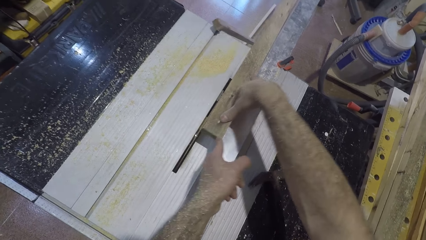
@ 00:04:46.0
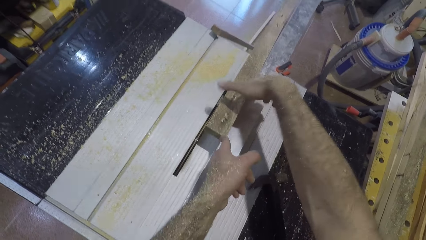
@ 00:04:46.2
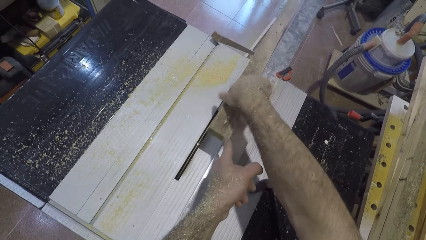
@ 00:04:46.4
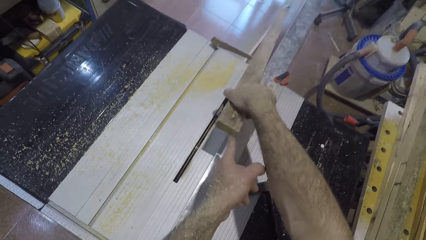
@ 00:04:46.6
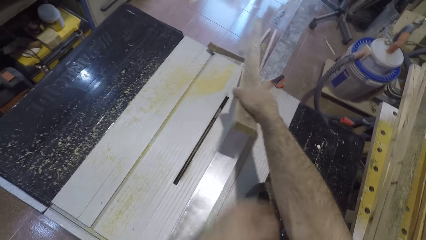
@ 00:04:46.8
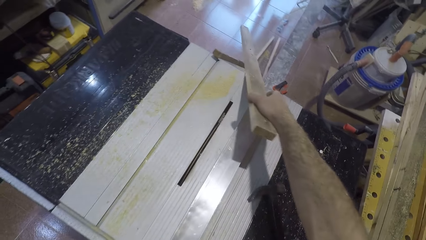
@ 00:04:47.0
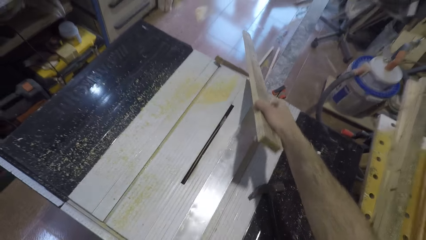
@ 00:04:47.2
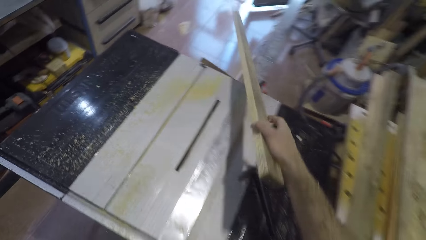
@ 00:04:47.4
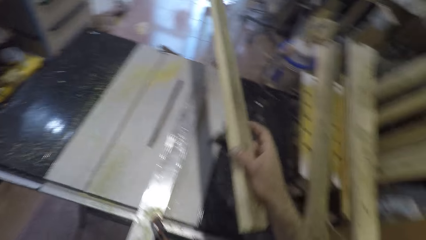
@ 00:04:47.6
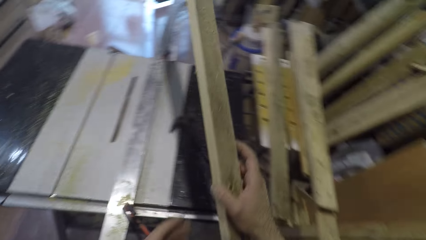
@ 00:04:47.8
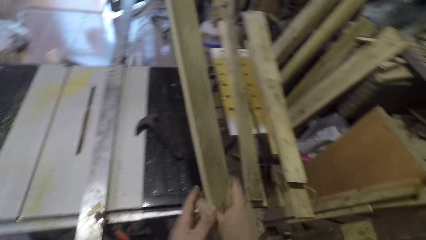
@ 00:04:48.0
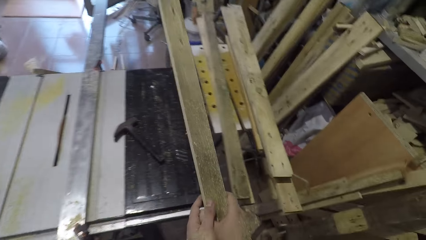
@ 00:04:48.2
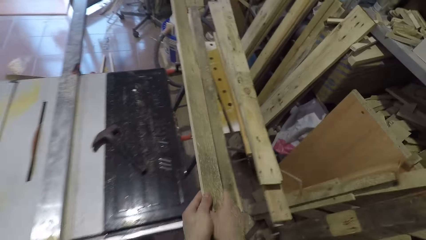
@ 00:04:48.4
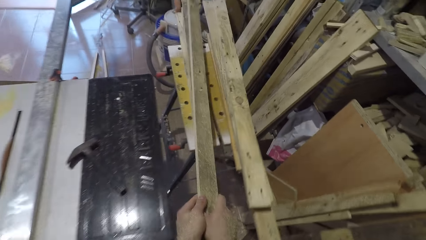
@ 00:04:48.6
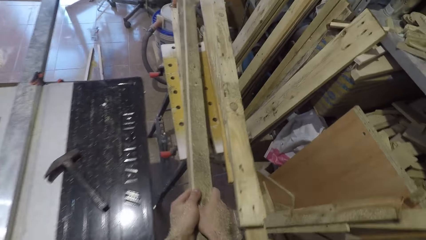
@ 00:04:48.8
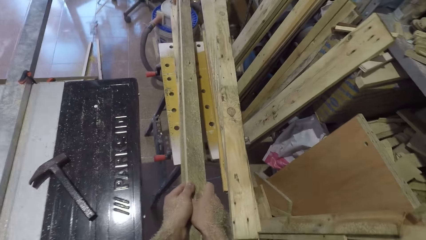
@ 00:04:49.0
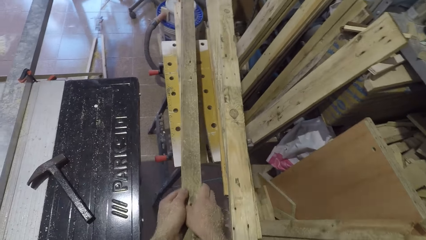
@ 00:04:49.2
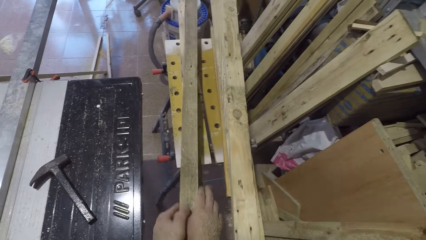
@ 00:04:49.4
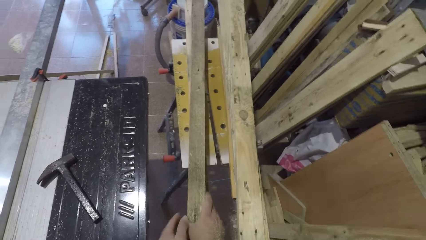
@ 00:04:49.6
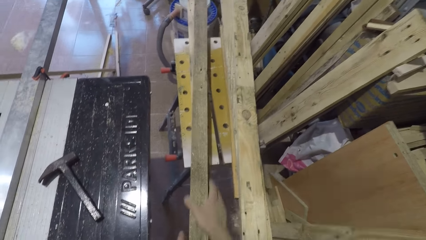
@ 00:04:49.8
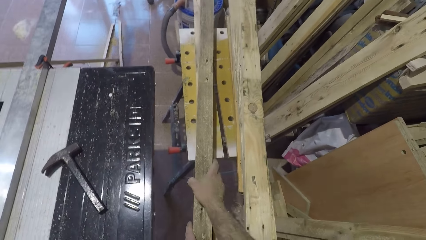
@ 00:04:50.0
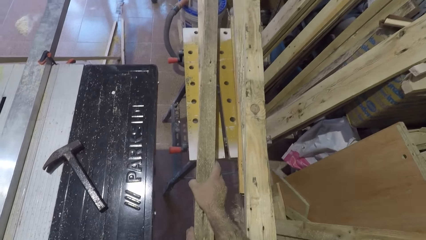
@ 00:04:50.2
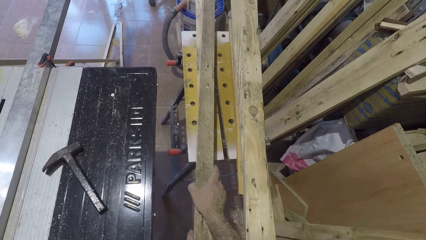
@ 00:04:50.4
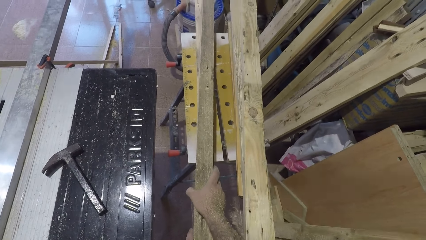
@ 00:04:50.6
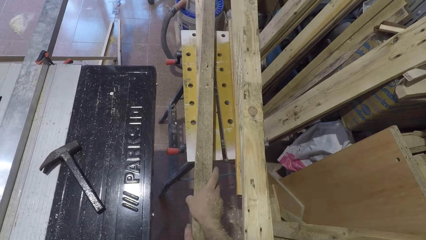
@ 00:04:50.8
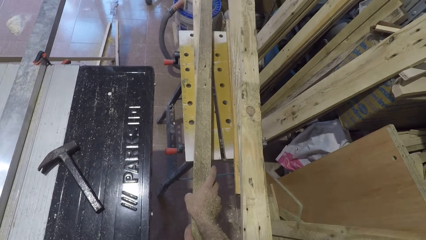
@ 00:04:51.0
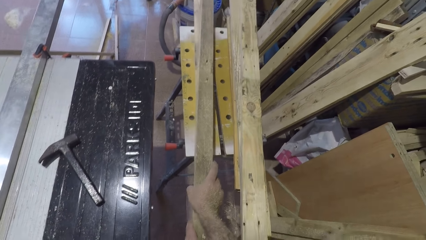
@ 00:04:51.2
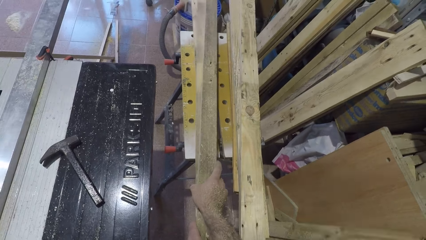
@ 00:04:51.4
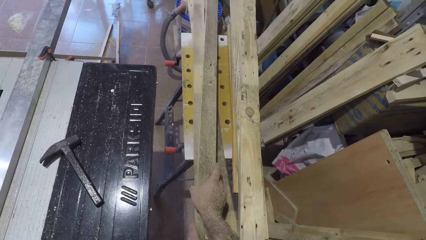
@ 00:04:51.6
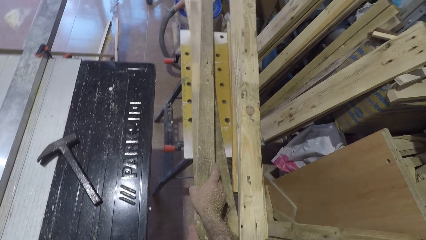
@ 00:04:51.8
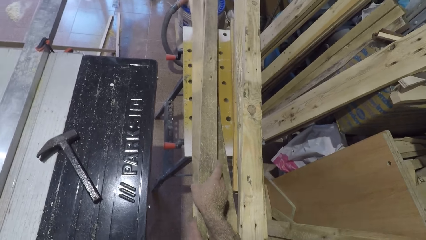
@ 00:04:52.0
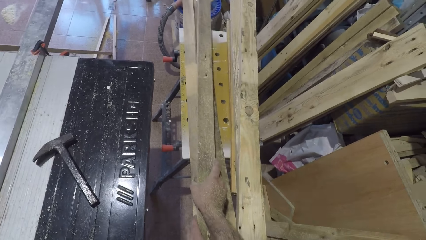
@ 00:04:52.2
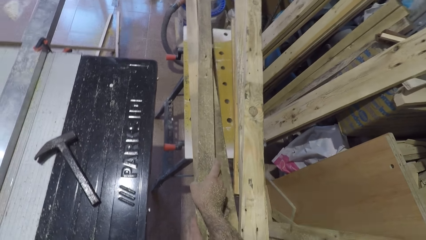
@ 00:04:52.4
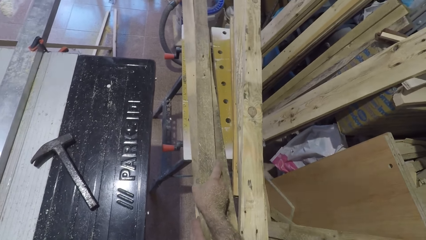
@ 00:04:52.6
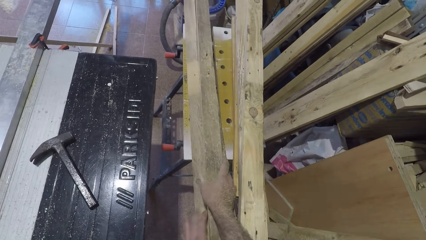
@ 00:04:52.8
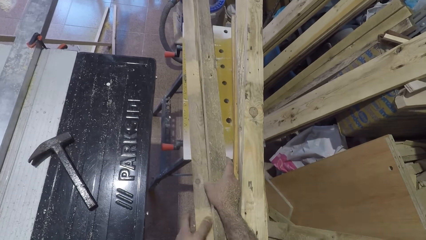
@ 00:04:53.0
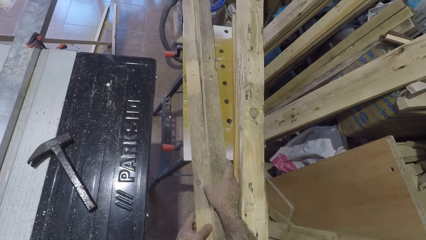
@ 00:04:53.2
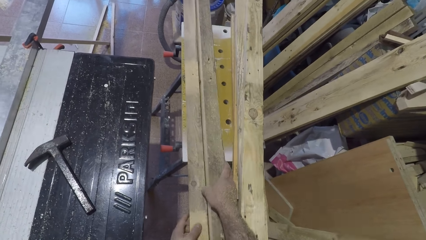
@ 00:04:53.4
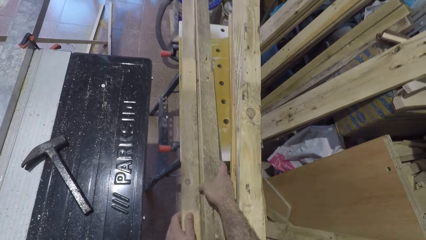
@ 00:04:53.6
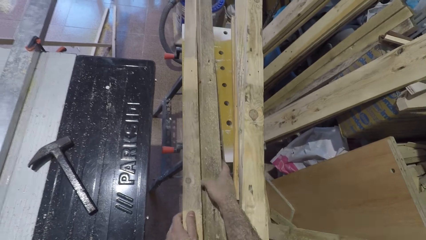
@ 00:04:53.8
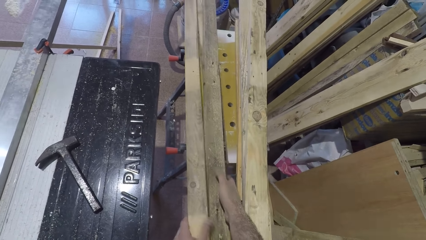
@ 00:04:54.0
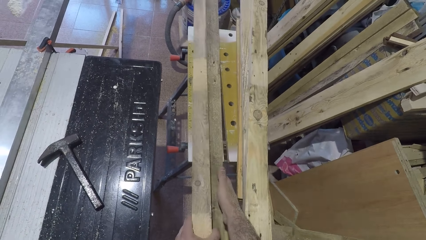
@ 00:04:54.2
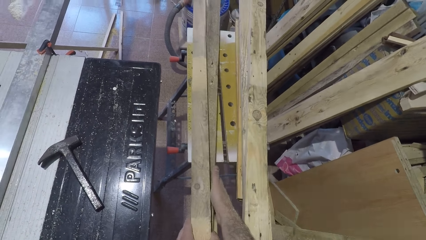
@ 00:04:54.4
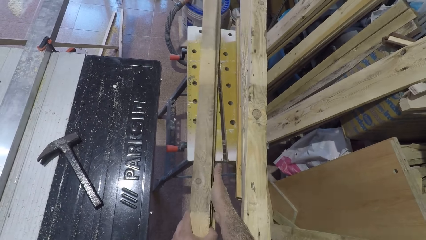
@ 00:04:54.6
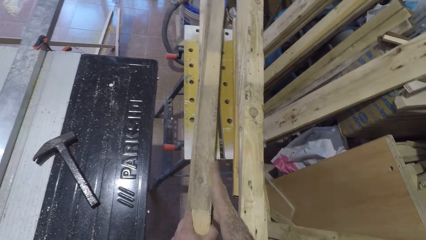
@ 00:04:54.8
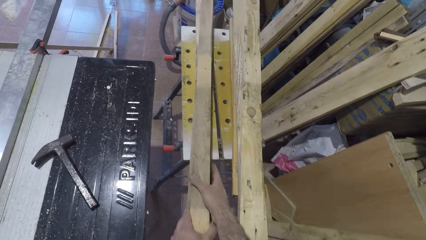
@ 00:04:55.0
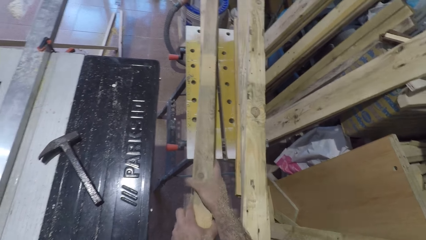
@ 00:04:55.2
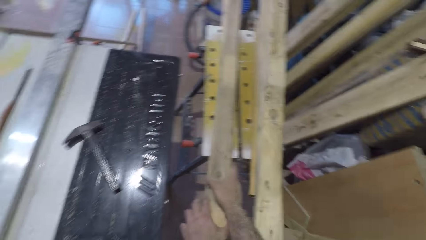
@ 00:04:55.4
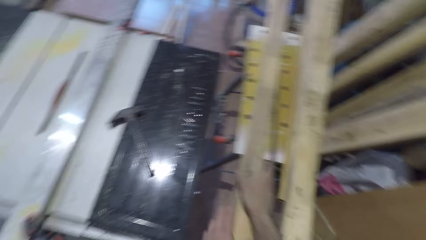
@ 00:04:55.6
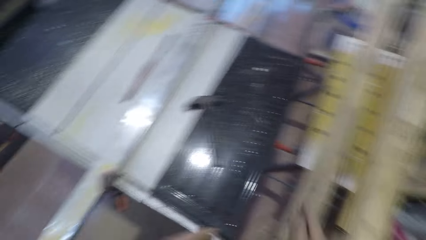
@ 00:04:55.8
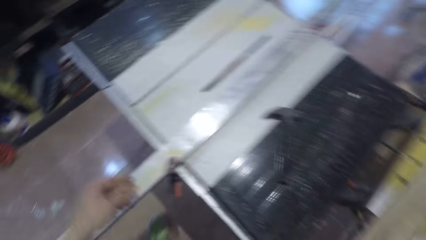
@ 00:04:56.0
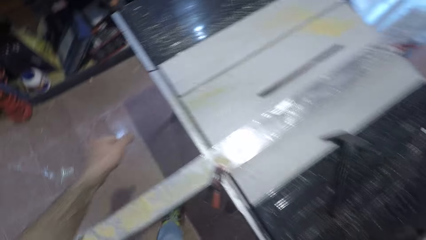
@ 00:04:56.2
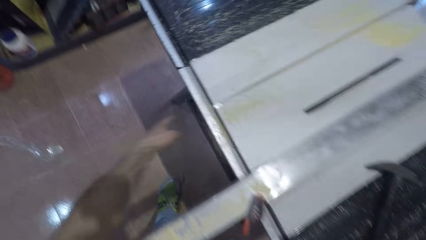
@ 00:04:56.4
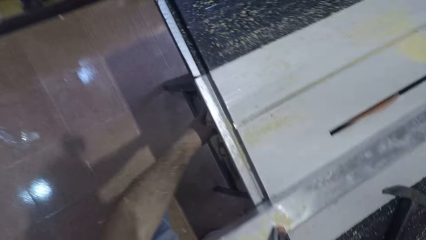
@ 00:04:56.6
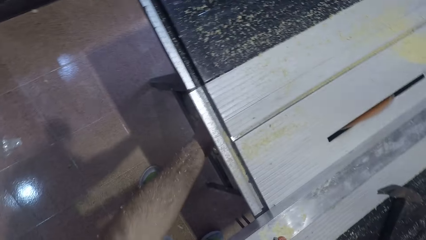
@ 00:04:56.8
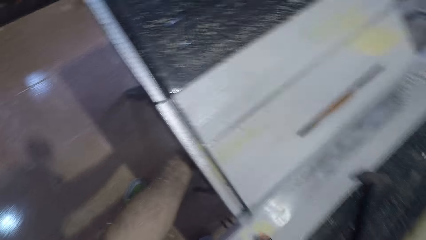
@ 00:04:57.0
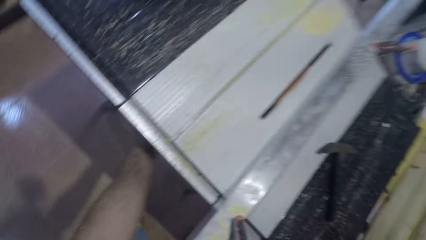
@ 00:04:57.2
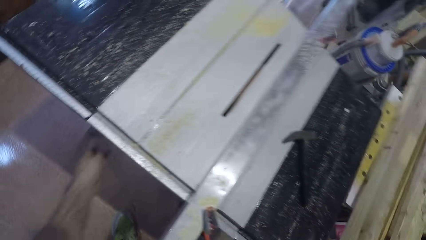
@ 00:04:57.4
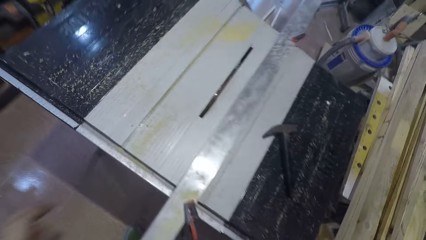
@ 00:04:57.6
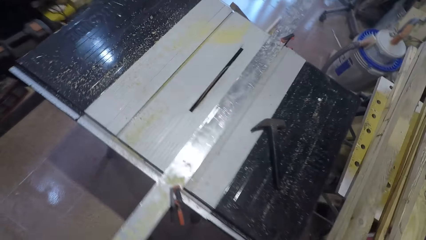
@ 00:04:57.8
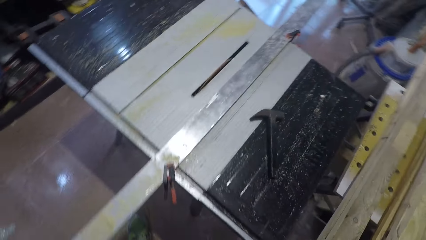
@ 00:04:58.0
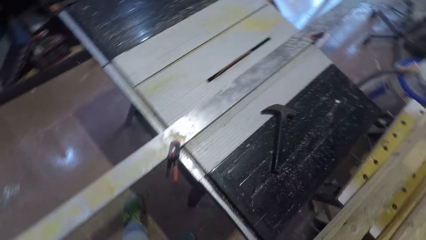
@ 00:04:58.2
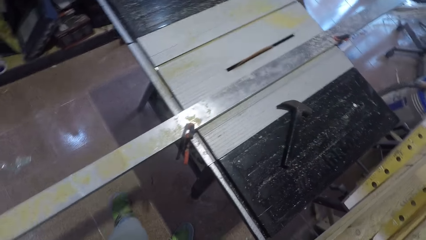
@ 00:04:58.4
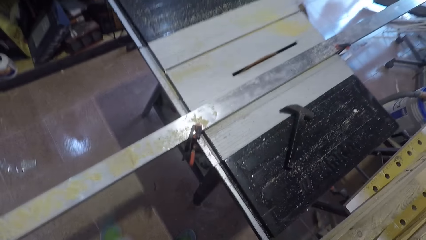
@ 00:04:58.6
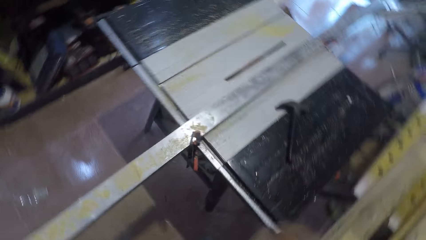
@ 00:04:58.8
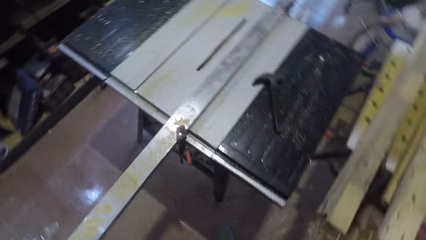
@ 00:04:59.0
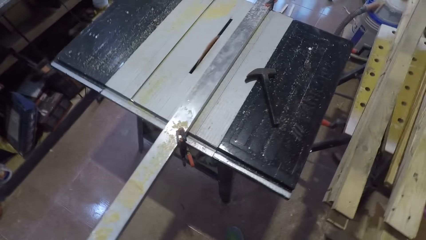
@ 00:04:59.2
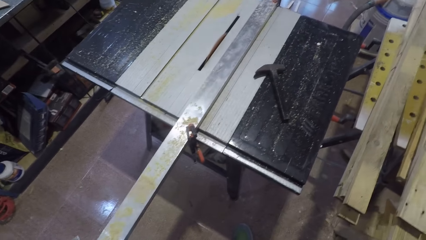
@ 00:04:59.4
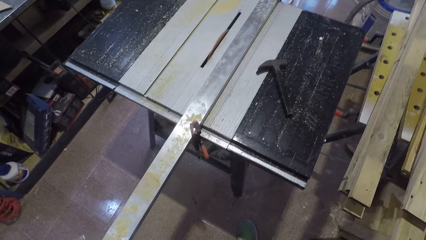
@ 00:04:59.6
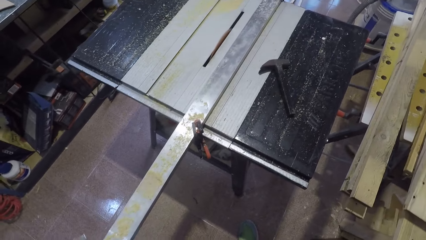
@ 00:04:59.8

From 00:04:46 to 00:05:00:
The camera wearer picks up one wood piece from the saw. He places the wood piece on the working bench. He arranges the woods. He moves towards the table saw machine and dips his hand beneath the table saw machine. He turns off the table saw. He removes his hand from beneath the table saw machine. He moves from the table saw machine and looks around the workshop.
